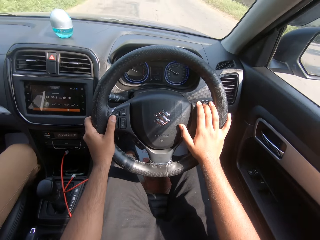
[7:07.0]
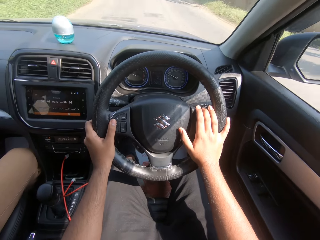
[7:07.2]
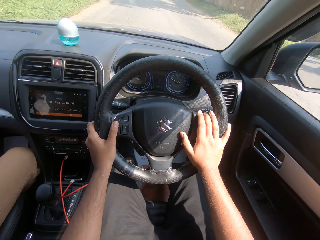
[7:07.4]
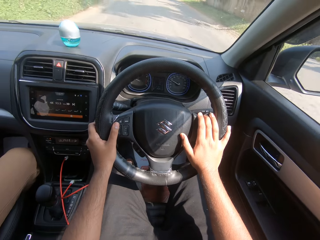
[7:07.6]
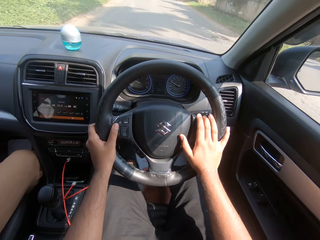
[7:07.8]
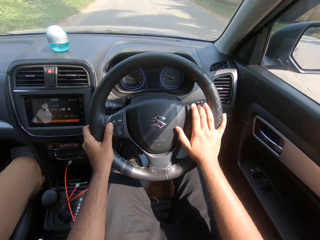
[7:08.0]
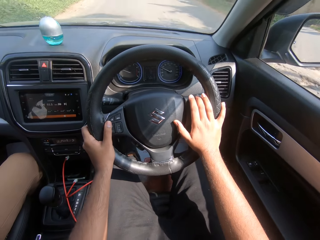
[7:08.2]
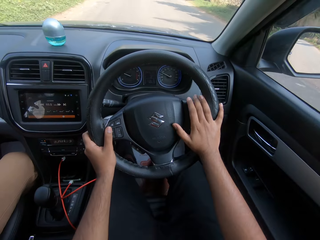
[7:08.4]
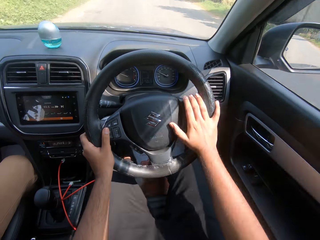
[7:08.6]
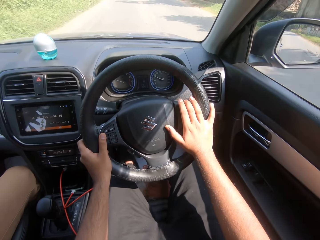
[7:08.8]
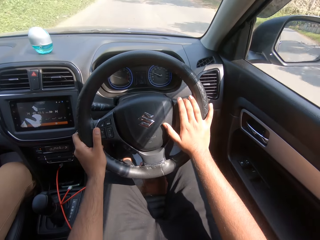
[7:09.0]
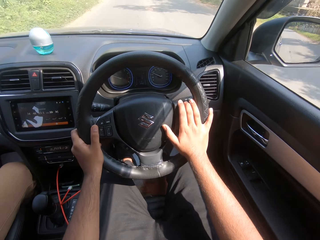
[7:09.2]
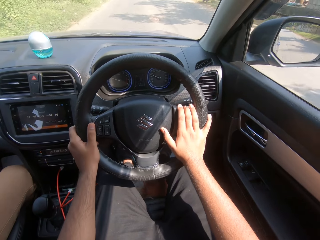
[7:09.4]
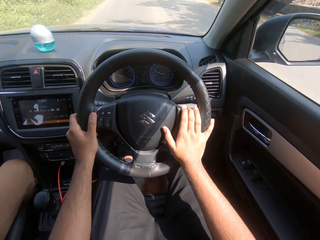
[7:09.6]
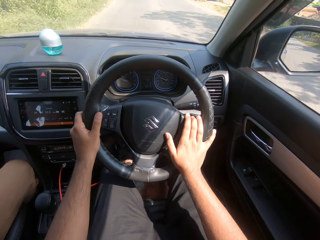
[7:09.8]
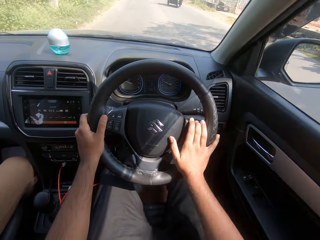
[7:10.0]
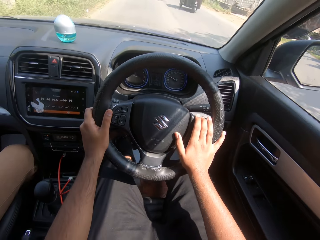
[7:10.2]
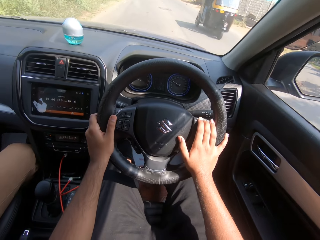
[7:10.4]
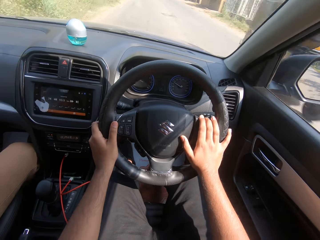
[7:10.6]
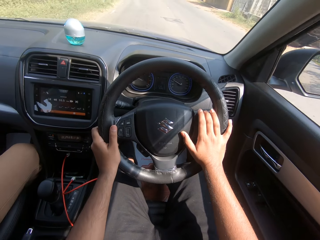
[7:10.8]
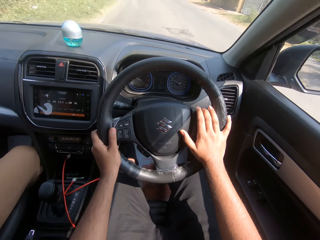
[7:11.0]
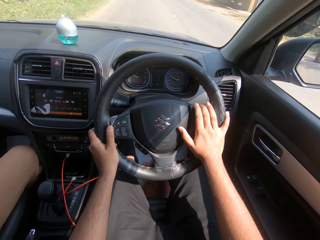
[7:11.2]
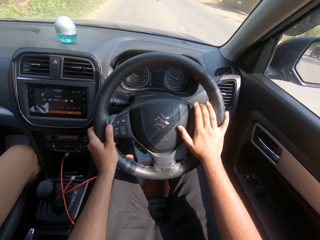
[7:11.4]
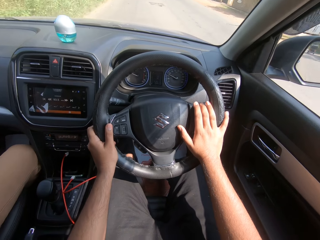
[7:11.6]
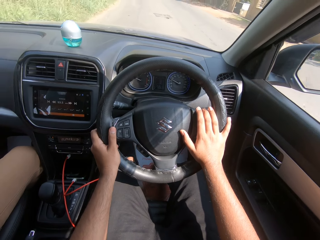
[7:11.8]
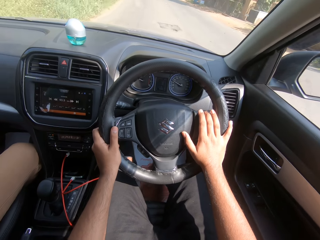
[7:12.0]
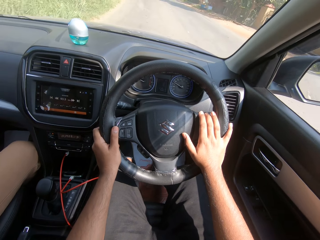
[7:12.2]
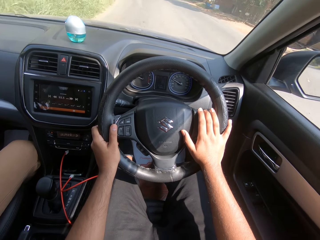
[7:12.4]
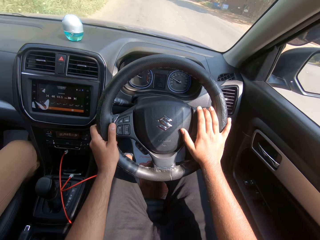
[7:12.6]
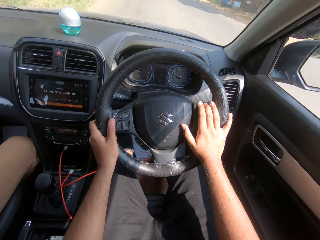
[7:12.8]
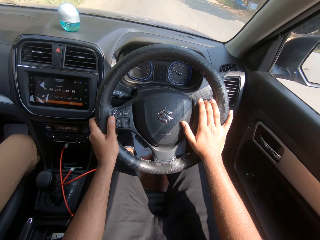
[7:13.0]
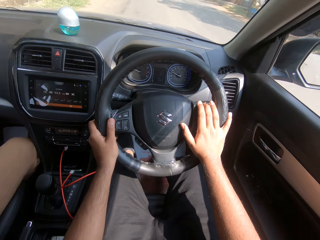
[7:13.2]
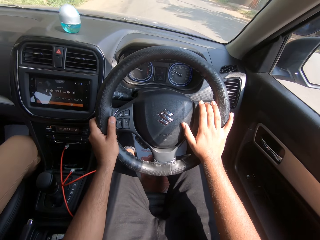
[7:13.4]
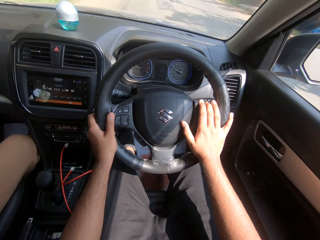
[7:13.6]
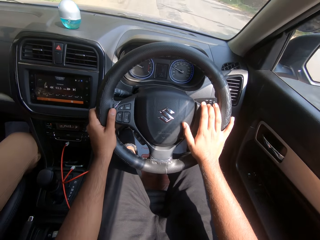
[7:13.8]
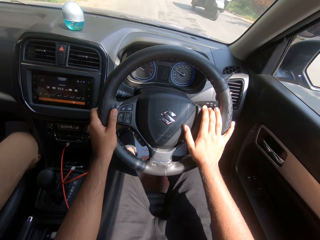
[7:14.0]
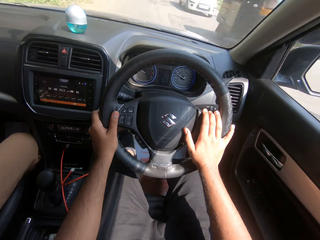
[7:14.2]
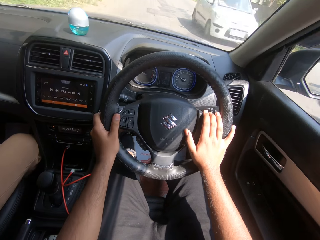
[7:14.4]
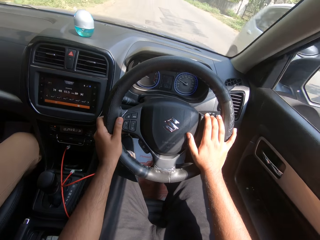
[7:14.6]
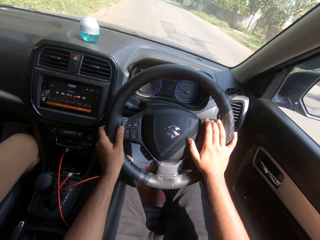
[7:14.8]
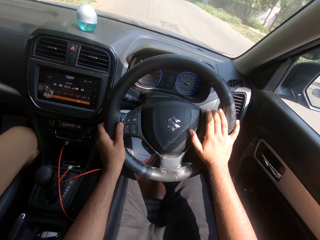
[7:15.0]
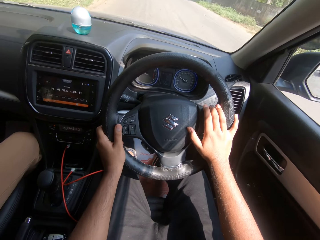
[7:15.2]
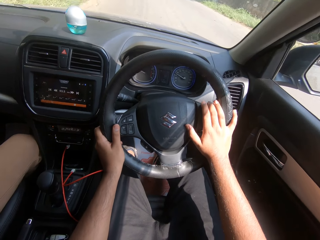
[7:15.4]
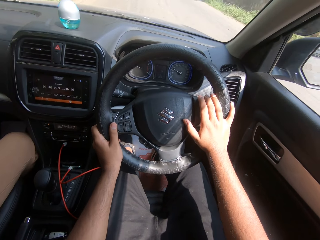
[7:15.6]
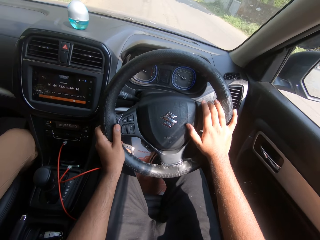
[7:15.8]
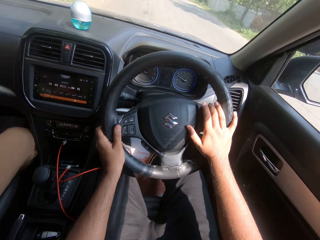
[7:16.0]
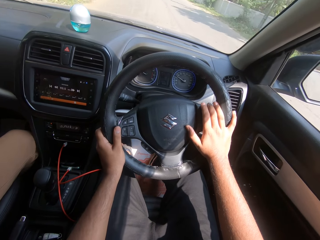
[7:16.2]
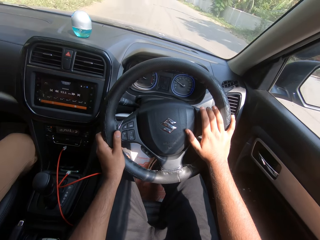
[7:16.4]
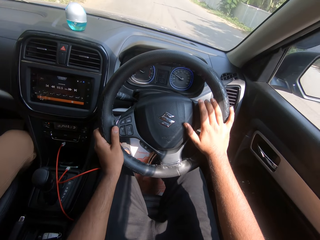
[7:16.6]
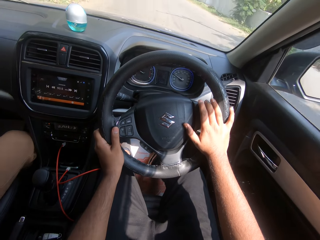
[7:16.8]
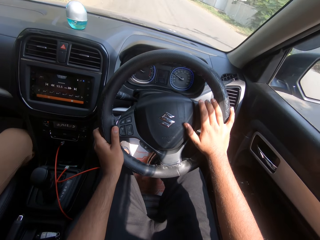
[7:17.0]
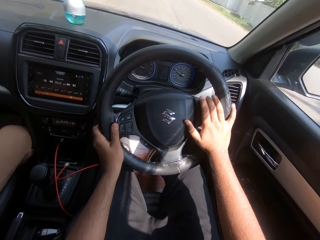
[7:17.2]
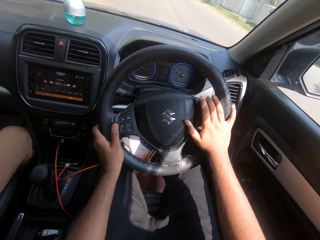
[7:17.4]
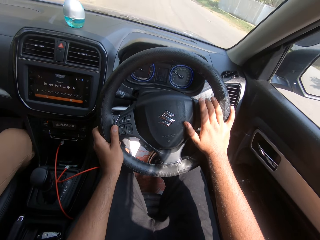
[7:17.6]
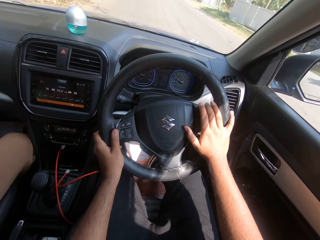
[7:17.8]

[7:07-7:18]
A tricycle drives past the camera wearer. A white car drives past the camera wearer.

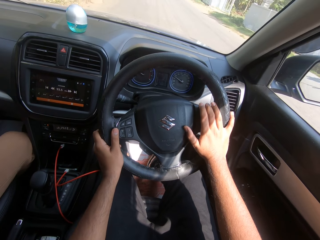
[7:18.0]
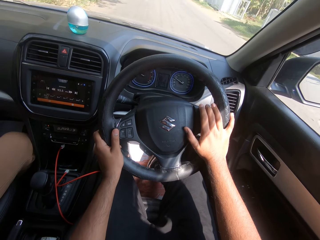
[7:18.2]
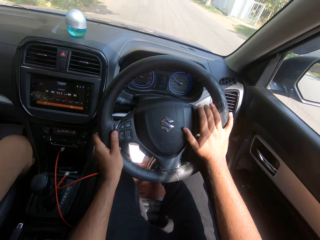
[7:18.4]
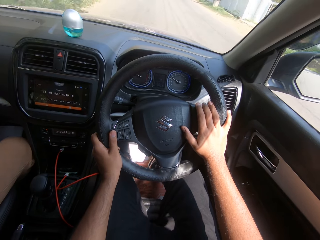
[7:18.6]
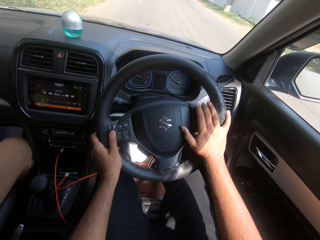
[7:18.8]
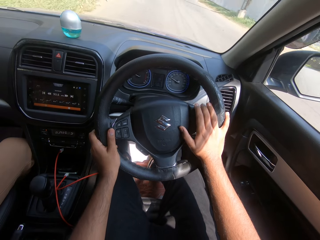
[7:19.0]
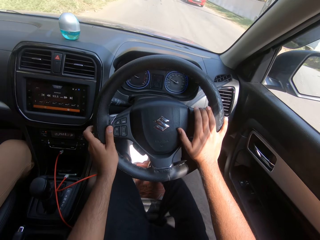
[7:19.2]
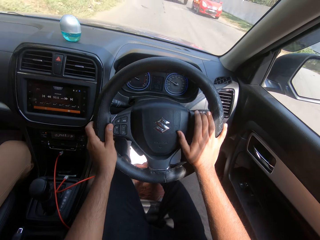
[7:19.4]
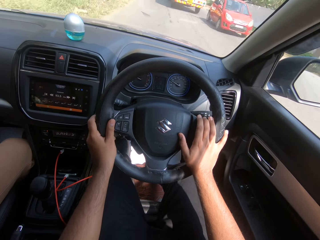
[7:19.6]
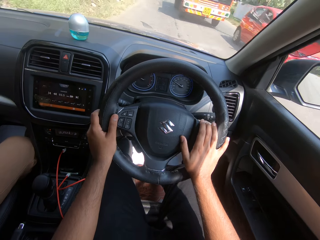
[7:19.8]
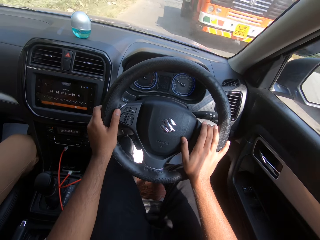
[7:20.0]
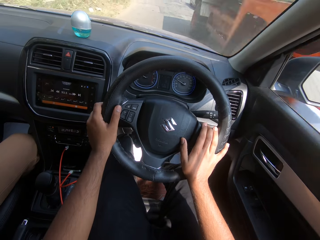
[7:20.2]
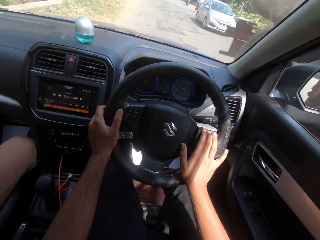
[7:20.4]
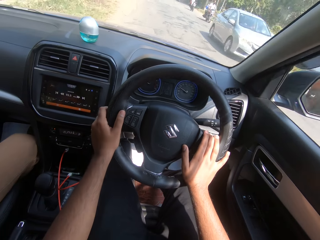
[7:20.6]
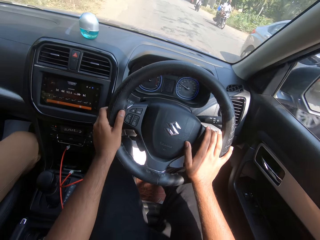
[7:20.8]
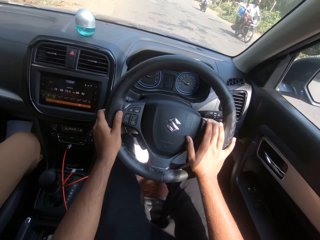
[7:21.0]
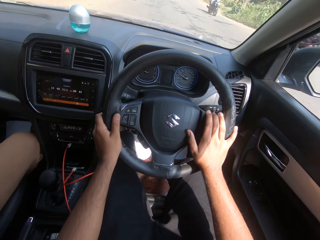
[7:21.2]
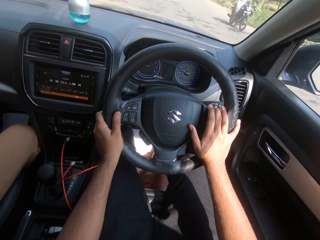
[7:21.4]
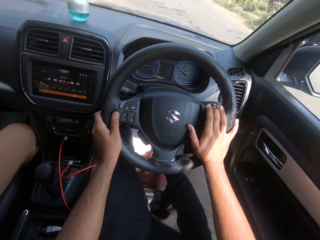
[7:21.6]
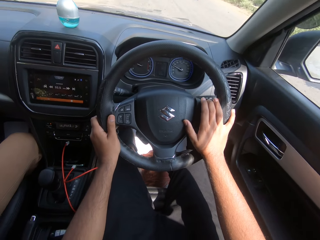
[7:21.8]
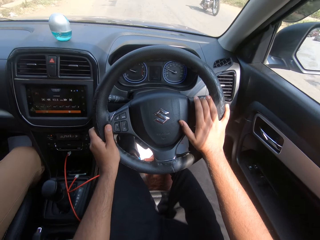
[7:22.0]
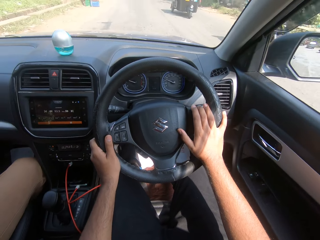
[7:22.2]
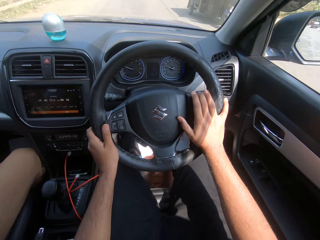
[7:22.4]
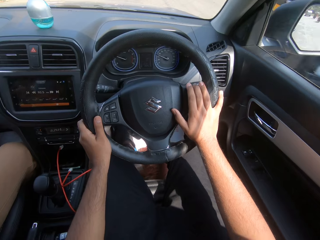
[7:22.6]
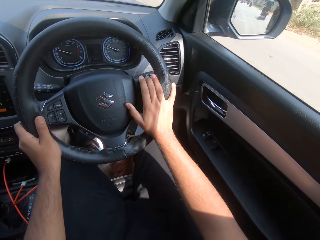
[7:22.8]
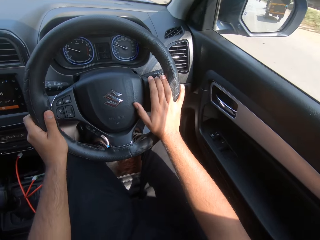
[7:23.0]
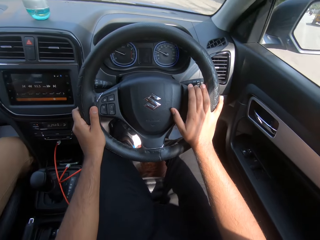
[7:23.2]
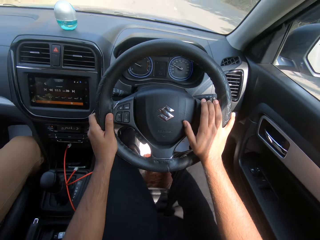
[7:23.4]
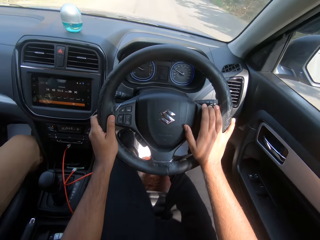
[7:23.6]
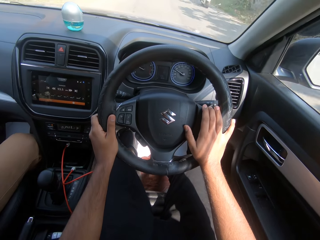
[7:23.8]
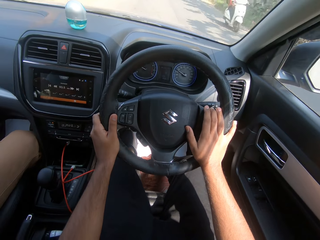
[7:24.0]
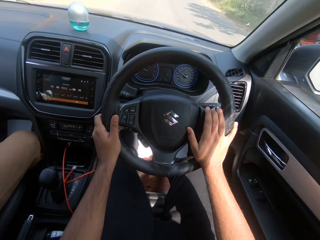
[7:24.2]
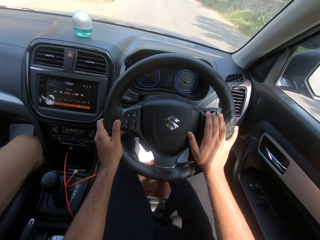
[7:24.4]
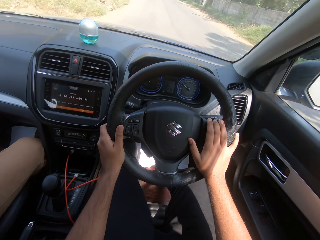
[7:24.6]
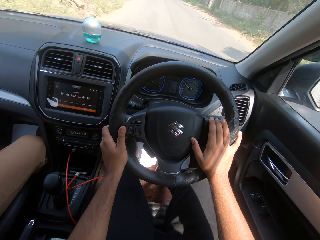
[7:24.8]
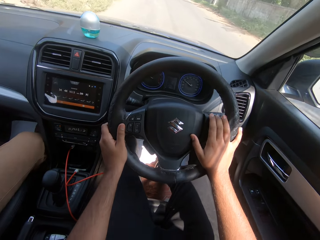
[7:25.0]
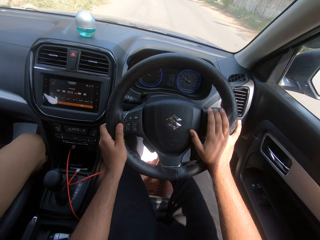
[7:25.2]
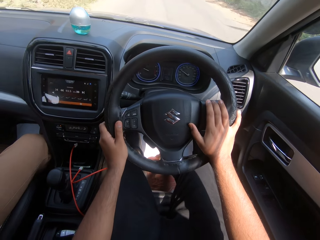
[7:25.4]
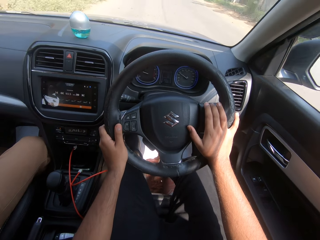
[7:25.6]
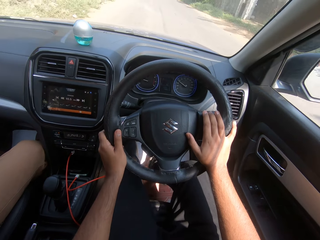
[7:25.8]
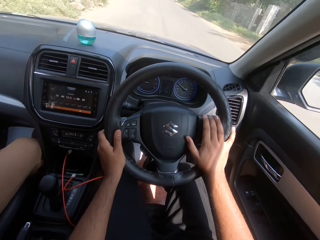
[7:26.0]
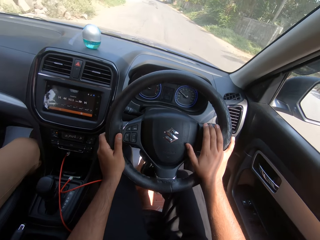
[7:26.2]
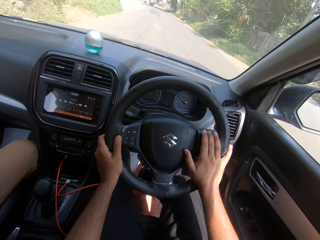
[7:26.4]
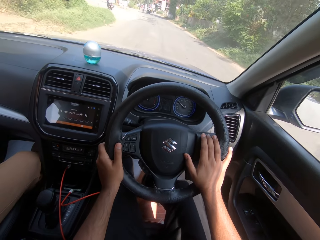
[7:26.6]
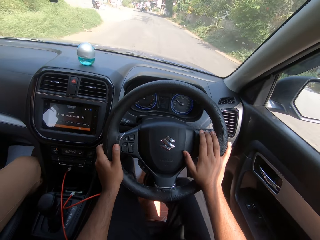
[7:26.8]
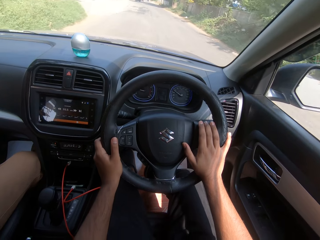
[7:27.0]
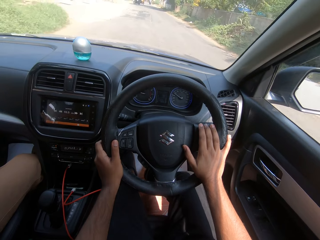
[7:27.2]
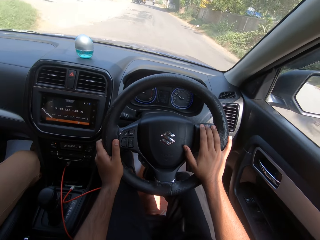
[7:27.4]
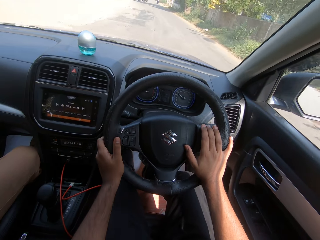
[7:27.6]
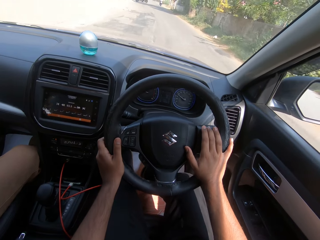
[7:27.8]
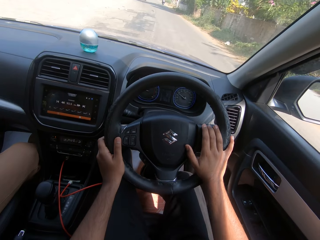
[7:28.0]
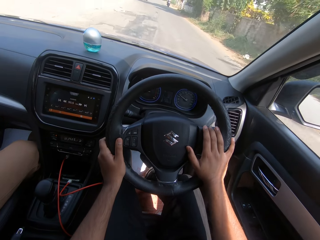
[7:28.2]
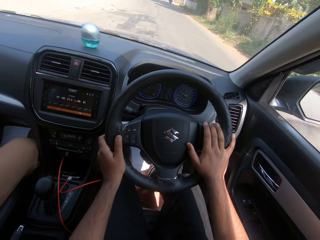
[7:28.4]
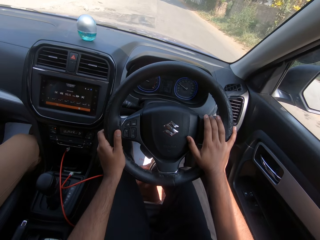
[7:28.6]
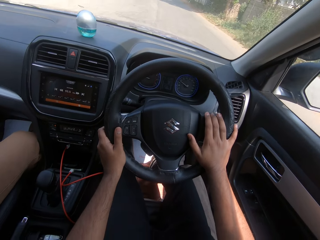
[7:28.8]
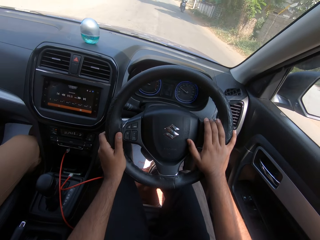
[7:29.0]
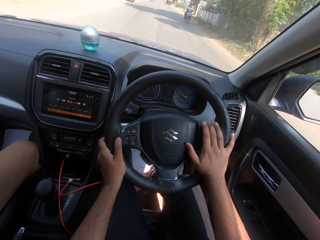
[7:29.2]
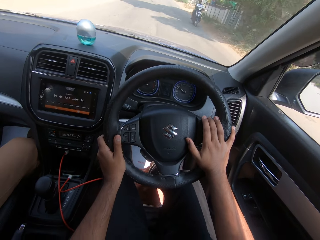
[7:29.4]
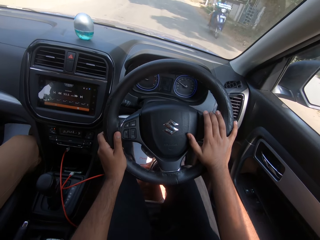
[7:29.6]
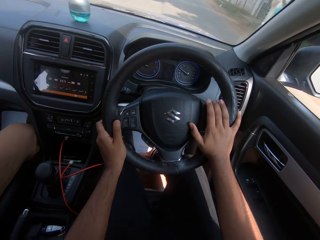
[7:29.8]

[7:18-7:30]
A red car drives past the camera wearer. A truck drives past the camera wearer. A car drives past the camera wearer. A bike drives past the camera wearer. A tricycle drives past the camera wearer. A bike drives past the camera wearer.
